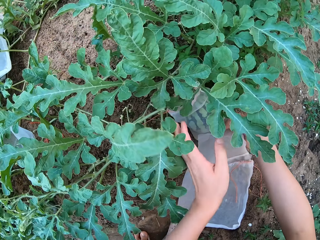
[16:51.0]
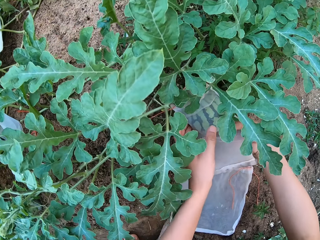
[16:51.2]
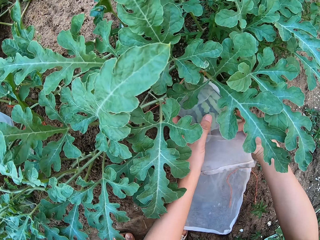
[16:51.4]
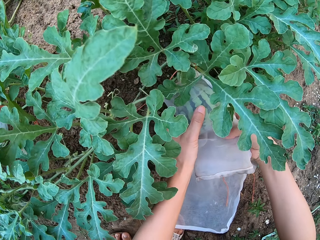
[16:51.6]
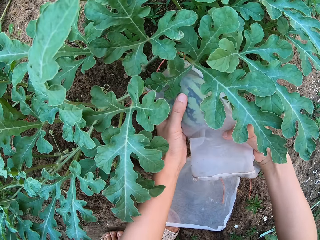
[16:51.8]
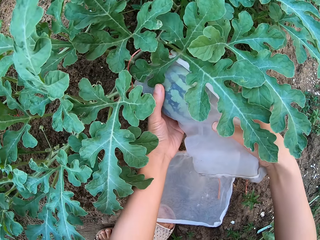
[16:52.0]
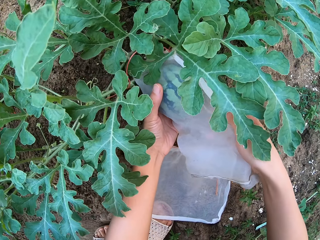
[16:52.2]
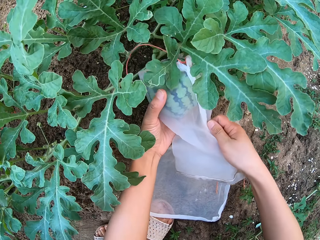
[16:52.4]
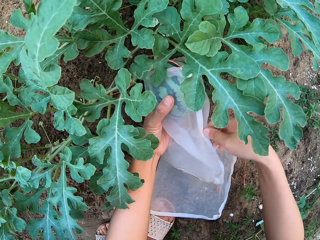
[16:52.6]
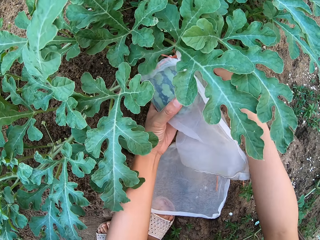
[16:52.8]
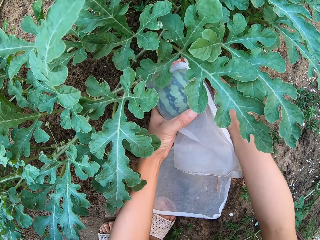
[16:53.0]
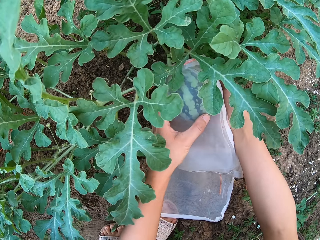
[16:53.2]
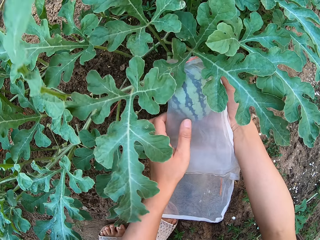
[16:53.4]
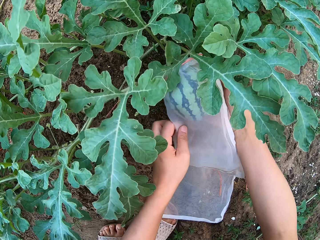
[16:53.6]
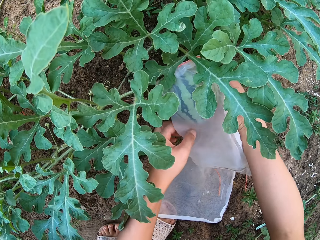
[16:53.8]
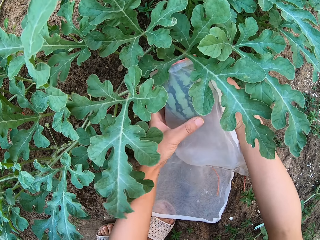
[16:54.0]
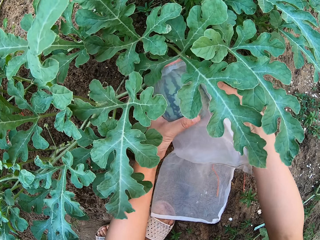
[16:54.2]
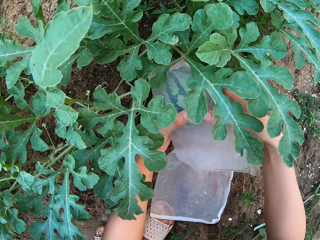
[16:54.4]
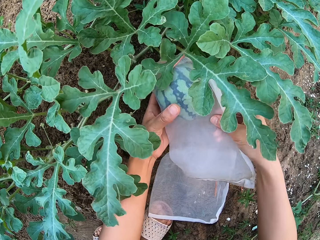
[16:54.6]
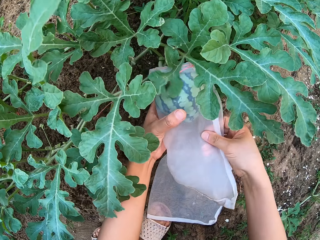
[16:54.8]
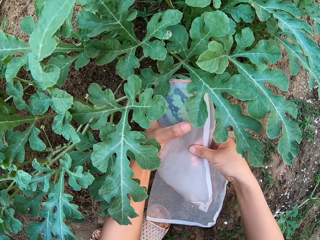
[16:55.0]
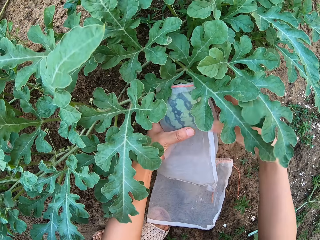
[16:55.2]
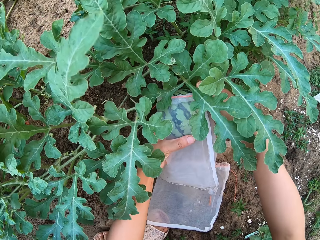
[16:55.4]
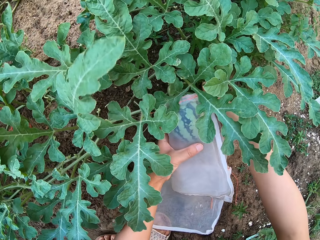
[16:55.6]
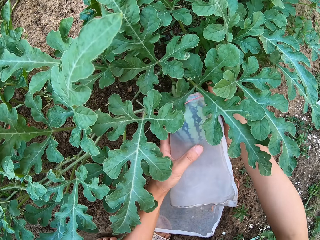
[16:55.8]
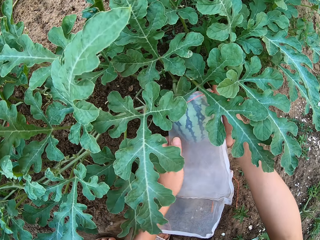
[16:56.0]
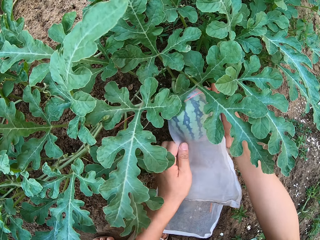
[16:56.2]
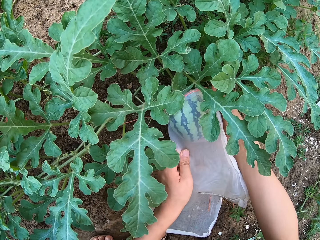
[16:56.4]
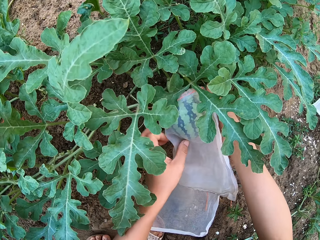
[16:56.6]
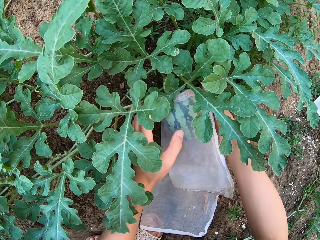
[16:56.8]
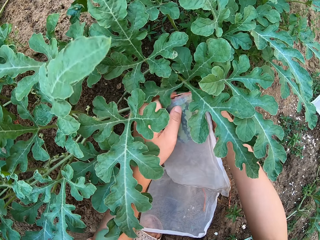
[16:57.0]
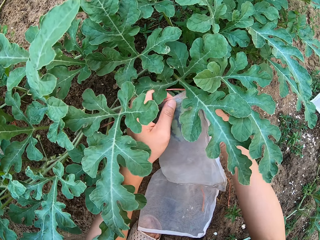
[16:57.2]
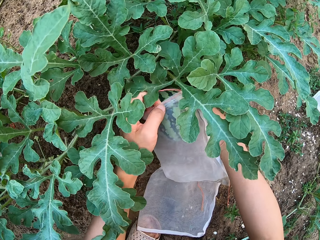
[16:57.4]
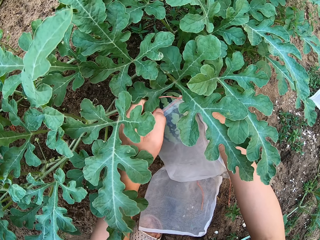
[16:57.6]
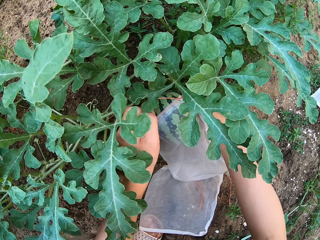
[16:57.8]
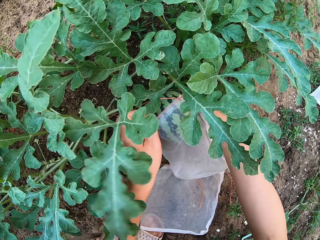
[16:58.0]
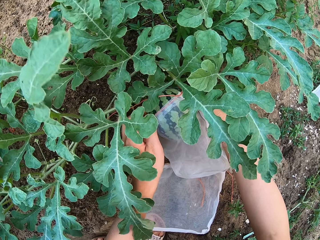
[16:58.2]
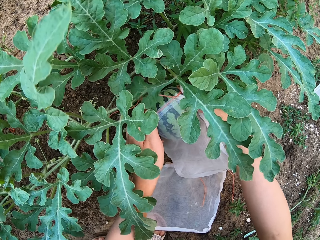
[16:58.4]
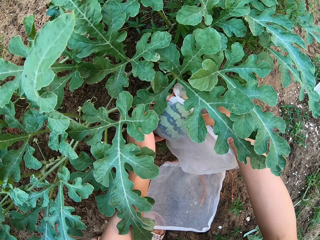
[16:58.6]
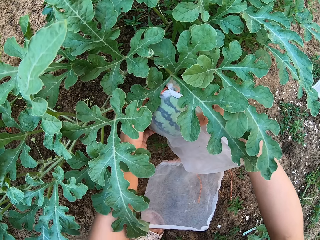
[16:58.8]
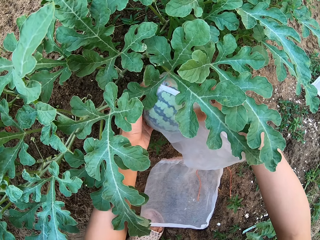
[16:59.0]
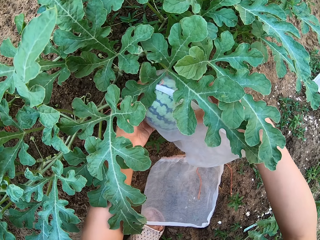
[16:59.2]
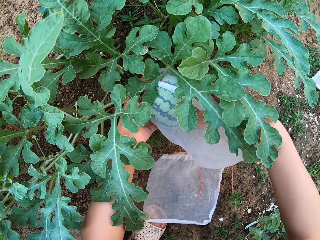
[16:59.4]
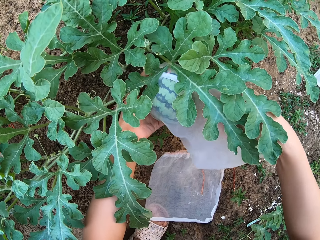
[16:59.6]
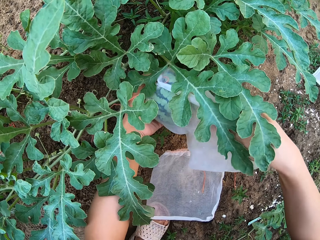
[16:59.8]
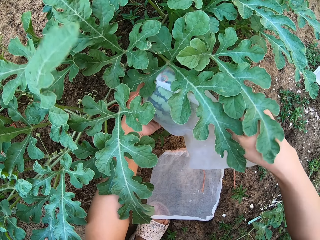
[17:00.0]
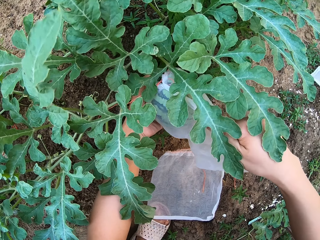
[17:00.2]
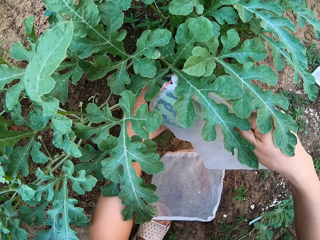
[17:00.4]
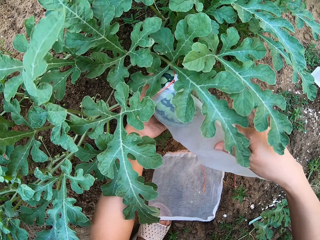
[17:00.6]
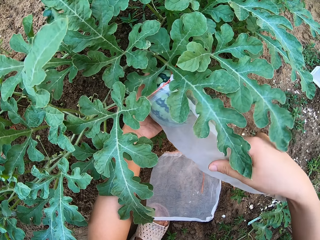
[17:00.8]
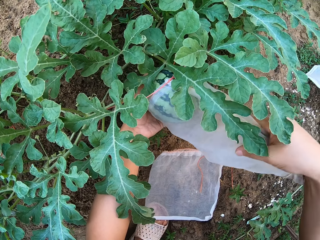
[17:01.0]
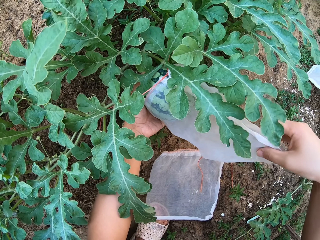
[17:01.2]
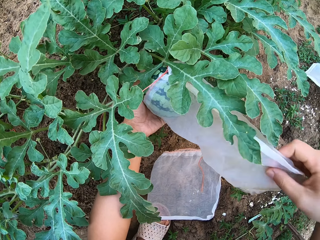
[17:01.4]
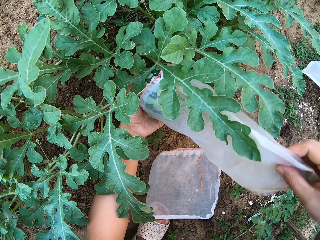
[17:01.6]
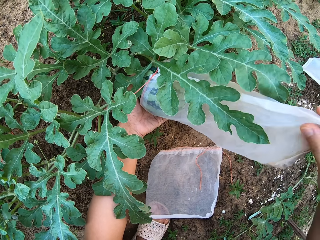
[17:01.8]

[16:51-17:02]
The camera wearer removes a moisture bag from the fruit.

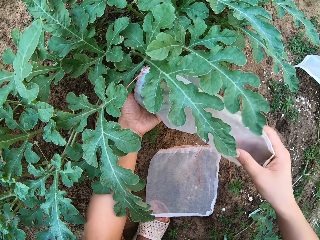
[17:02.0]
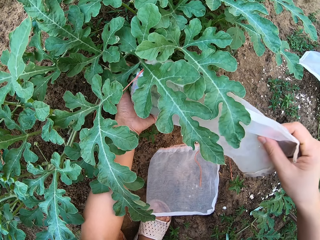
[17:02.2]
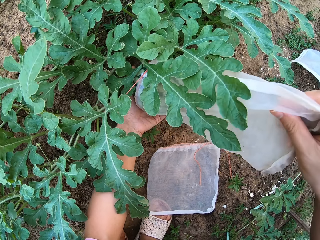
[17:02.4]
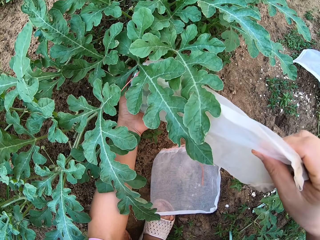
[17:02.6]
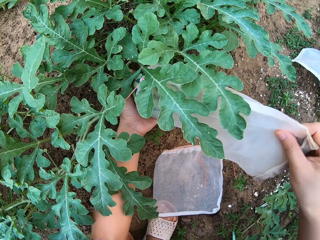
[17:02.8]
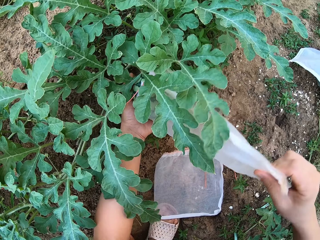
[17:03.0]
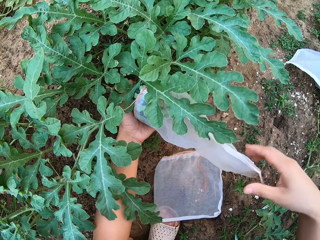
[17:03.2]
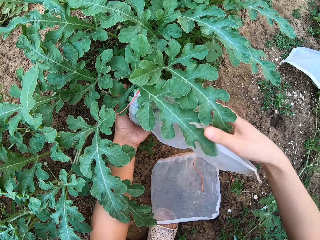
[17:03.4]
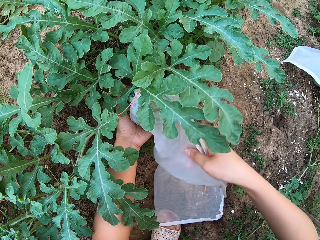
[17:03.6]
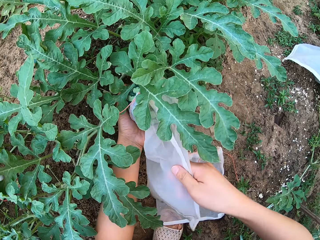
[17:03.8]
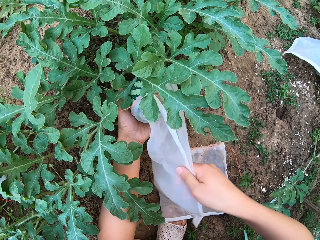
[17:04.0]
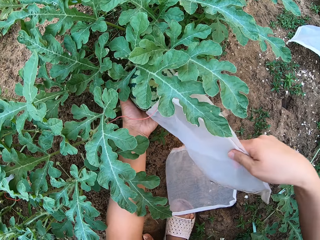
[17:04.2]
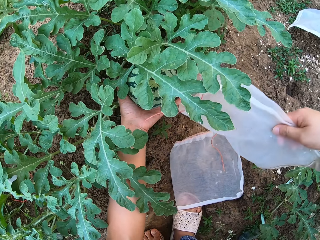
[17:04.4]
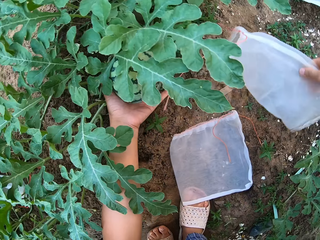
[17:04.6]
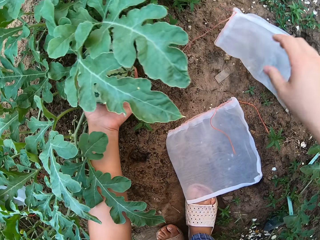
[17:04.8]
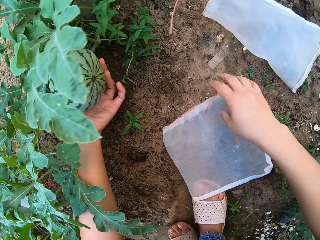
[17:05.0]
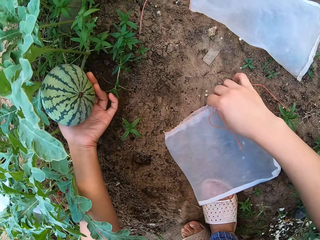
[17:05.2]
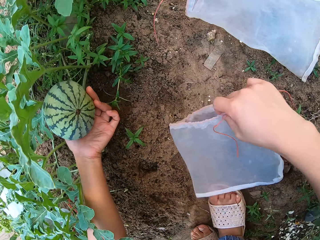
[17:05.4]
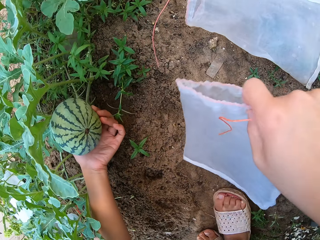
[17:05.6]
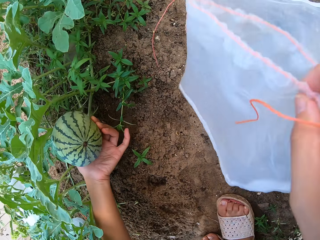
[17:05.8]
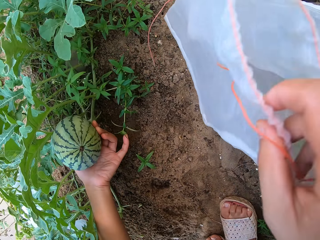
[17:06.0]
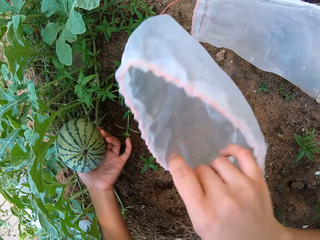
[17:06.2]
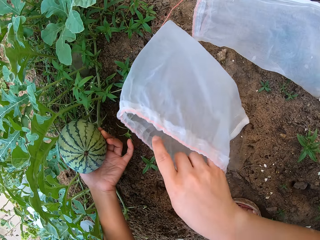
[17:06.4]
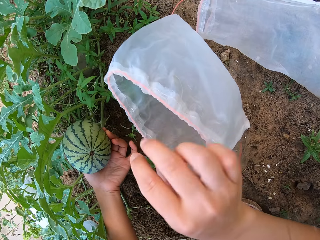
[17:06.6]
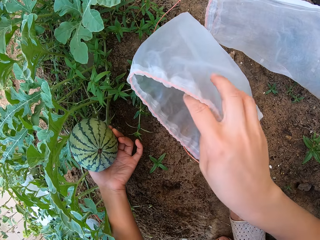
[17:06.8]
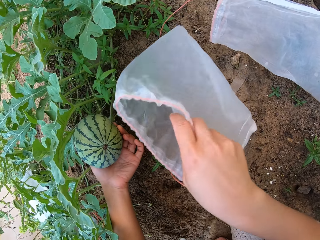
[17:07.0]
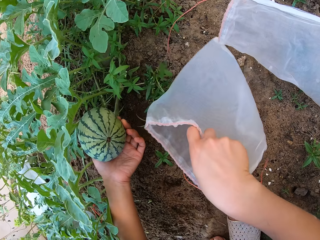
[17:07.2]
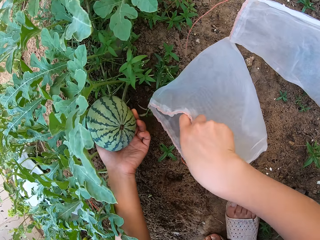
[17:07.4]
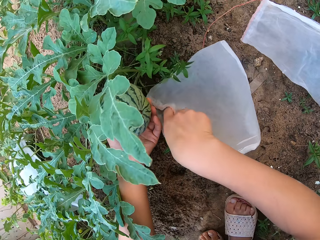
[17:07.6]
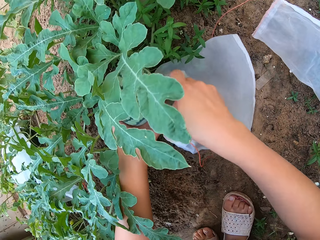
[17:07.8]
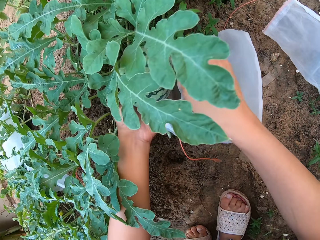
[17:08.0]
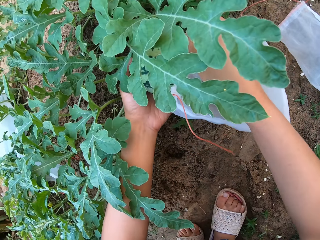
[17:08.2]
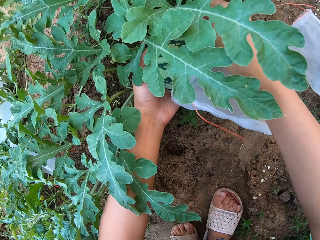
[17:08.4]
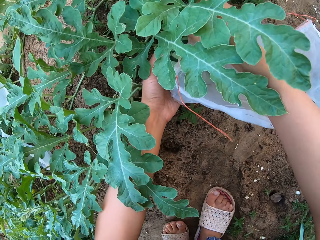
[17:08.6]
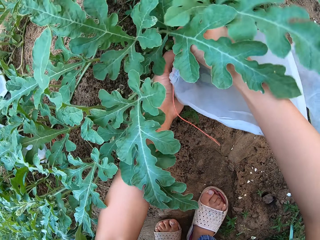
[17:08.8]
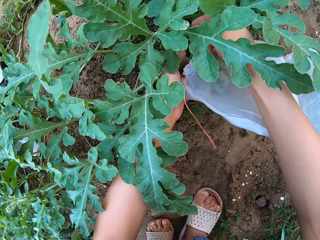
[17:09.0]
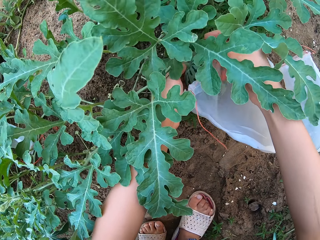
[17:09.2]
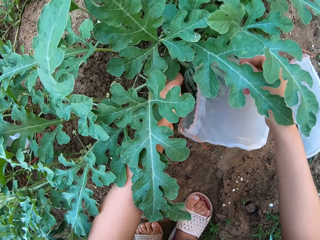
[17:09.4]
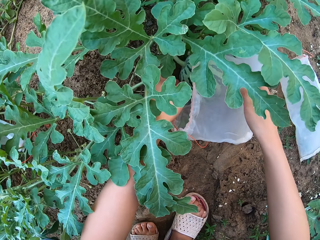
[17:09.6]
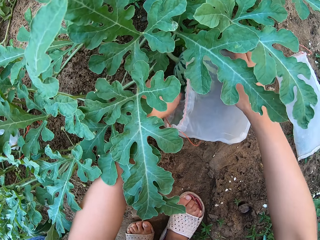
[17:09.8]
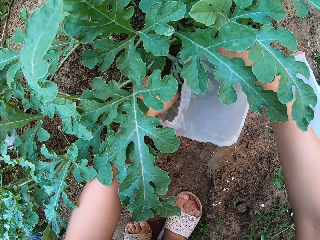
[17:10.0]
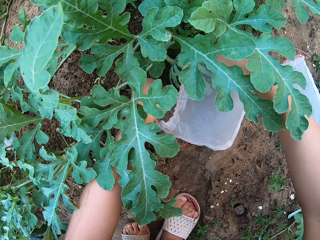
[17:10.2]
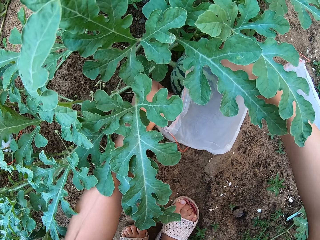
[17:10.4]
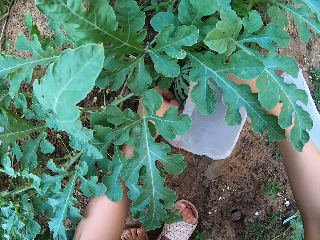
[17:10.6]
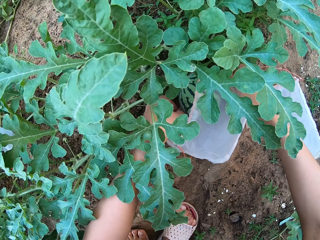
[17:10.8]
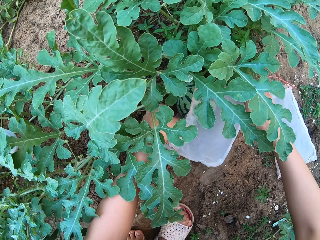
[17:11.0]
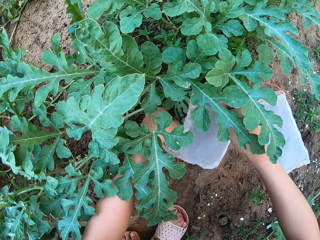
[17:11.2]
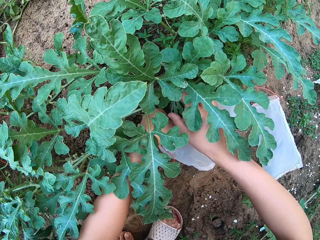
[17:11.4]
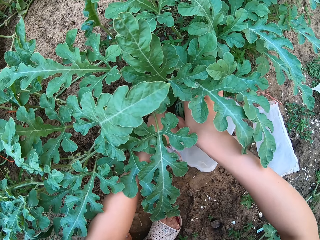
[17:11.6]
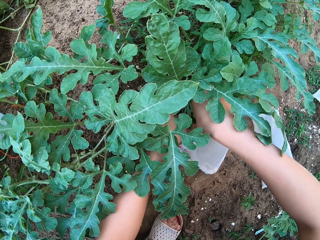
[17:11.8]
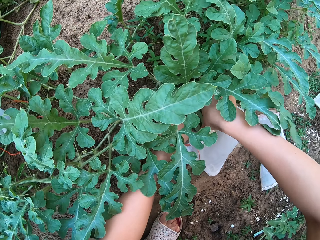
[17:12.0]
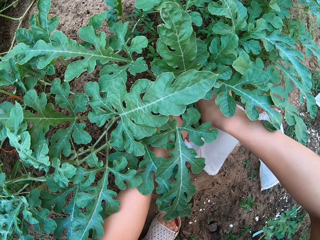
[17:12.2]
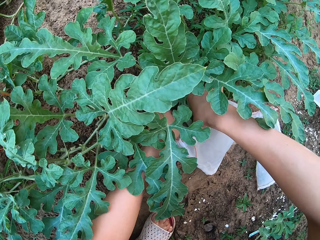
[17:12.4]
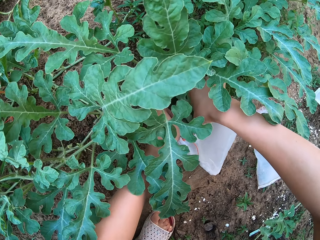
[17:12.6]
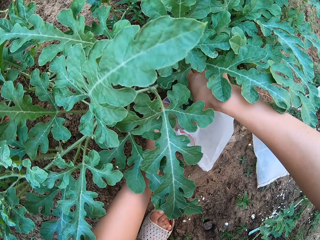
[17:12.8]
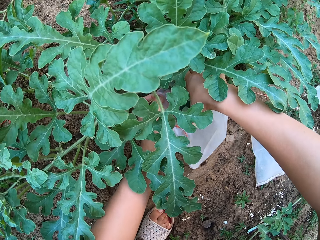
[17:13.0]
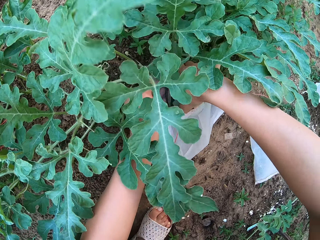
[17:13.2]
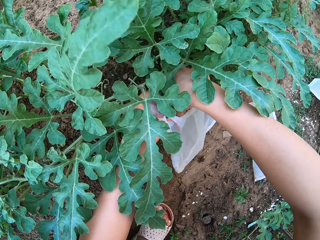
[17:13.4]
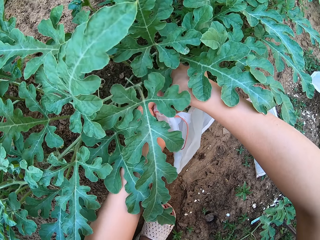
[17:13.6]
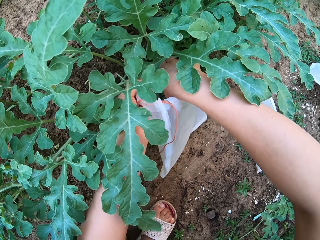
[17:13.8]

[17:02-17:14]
The camera wearer removes a transparent polythene bag from a melon fruit on the ground. They put the transparent polythene bag on the ground. They pick up the transparent polythene bag from the ground.
